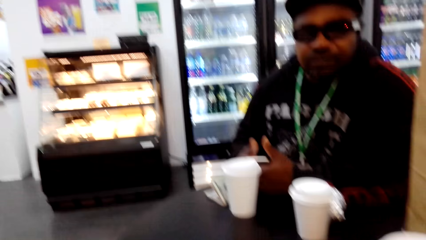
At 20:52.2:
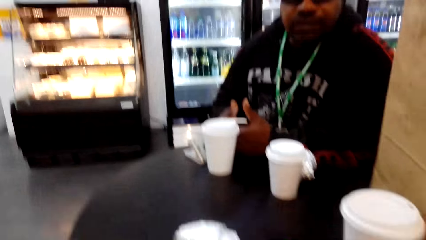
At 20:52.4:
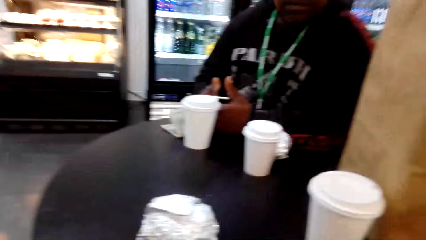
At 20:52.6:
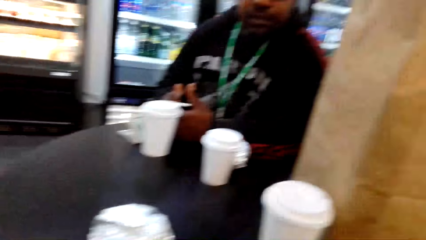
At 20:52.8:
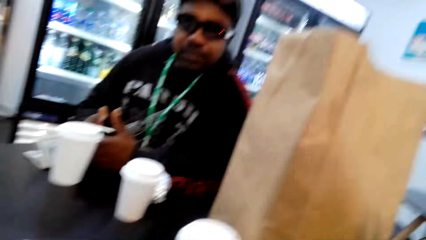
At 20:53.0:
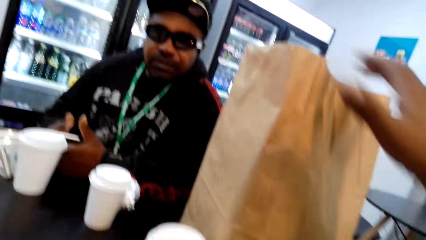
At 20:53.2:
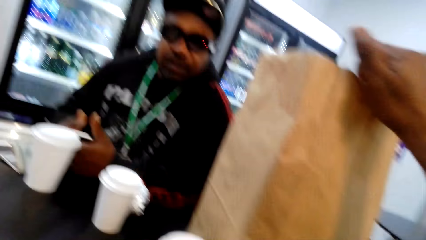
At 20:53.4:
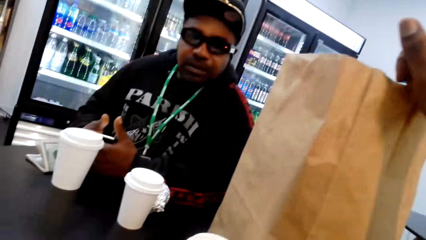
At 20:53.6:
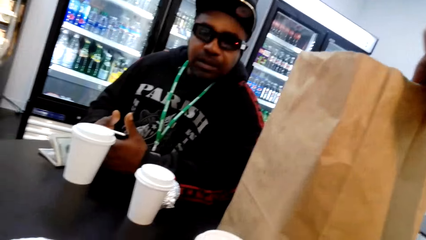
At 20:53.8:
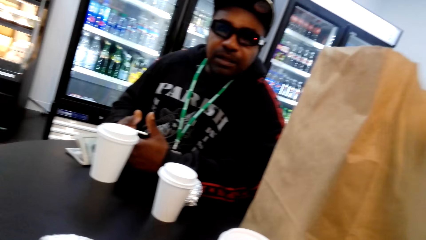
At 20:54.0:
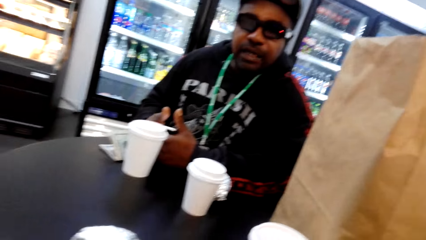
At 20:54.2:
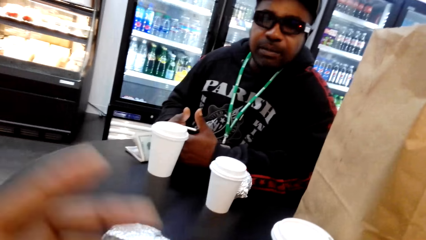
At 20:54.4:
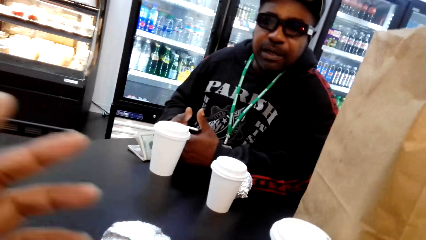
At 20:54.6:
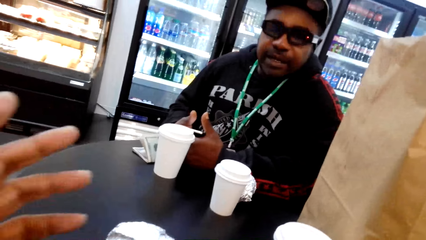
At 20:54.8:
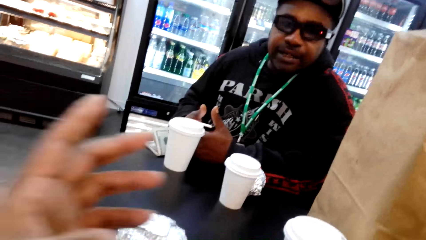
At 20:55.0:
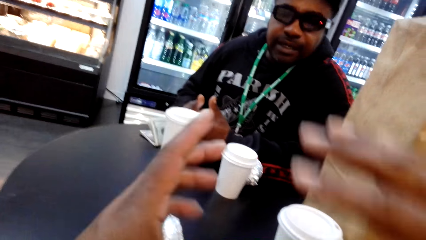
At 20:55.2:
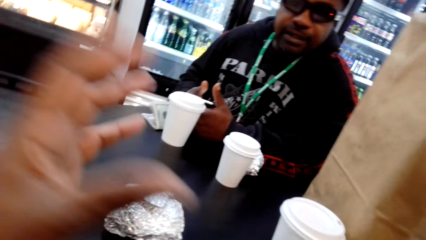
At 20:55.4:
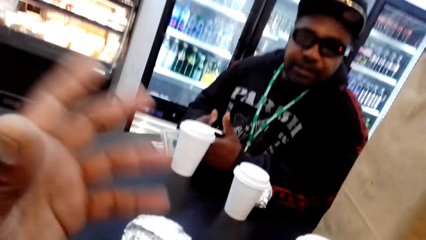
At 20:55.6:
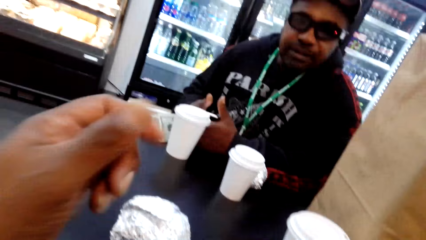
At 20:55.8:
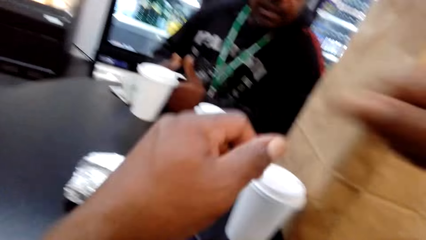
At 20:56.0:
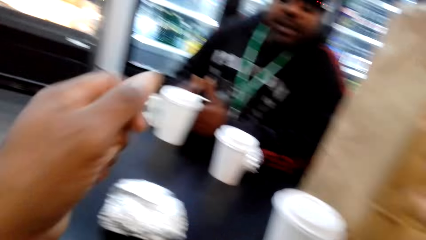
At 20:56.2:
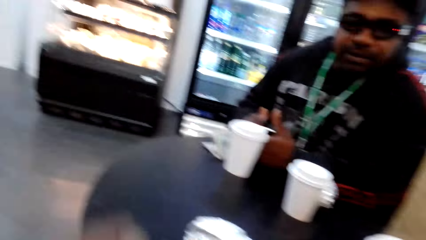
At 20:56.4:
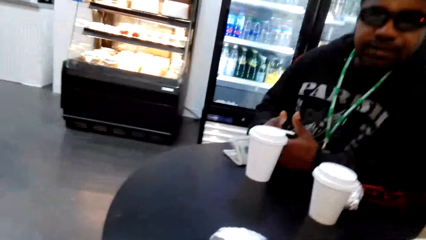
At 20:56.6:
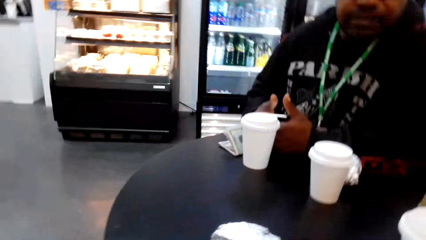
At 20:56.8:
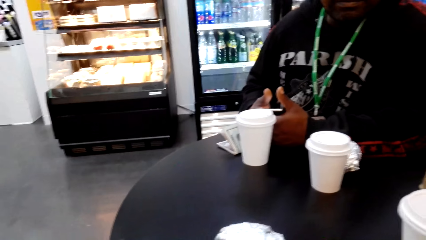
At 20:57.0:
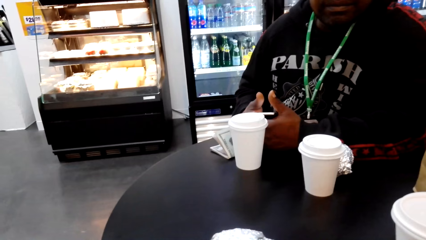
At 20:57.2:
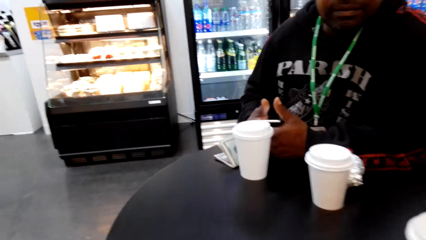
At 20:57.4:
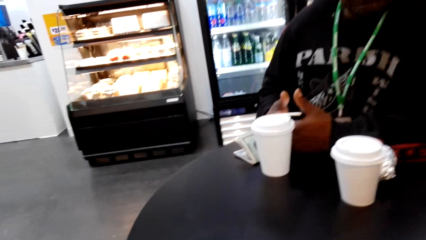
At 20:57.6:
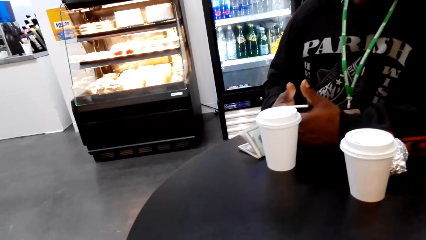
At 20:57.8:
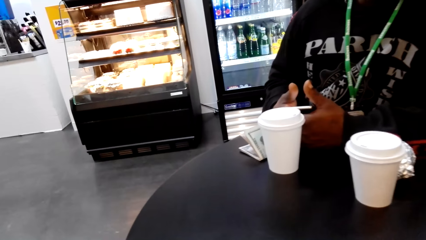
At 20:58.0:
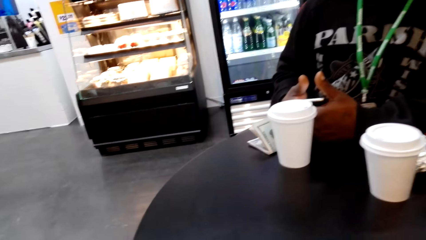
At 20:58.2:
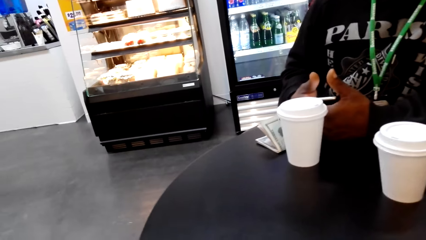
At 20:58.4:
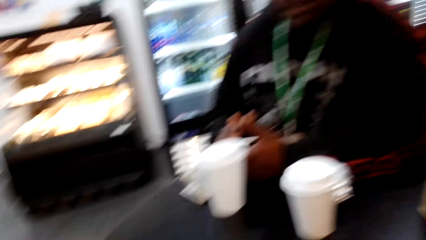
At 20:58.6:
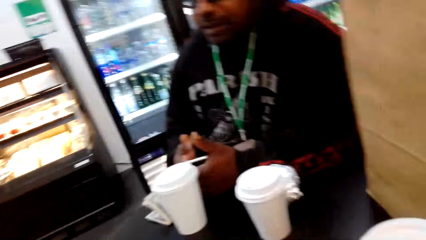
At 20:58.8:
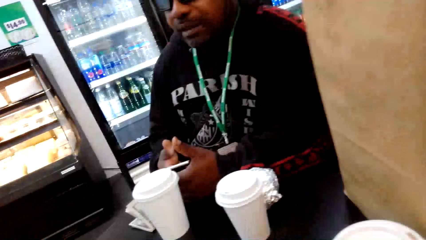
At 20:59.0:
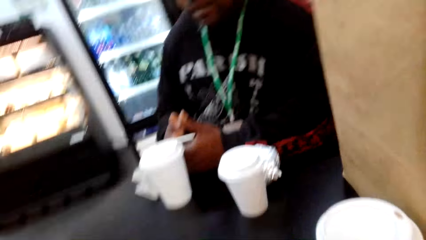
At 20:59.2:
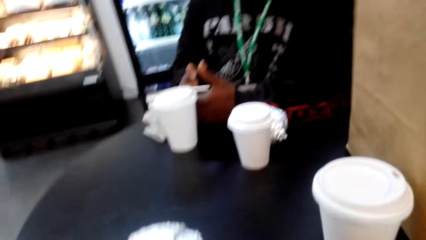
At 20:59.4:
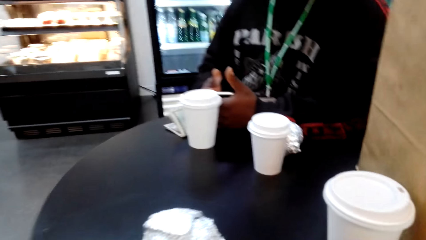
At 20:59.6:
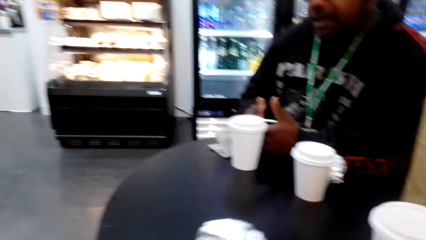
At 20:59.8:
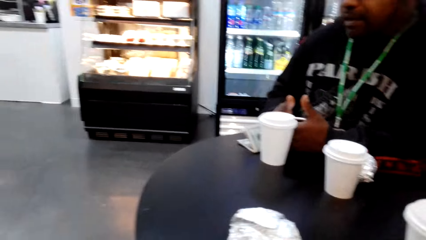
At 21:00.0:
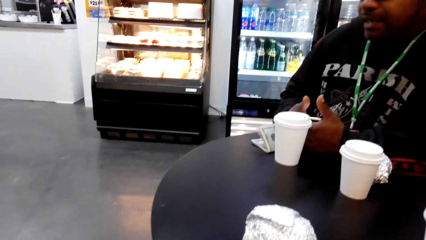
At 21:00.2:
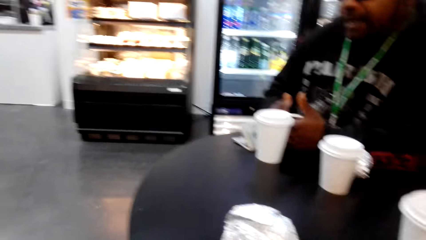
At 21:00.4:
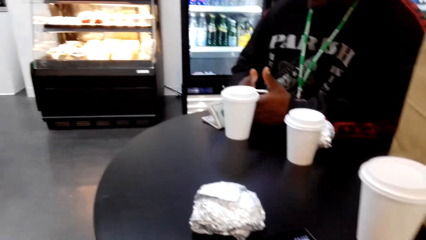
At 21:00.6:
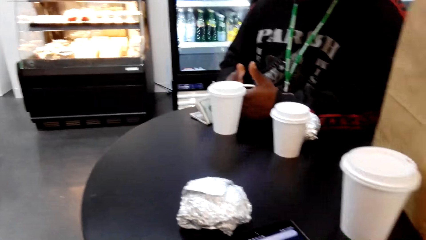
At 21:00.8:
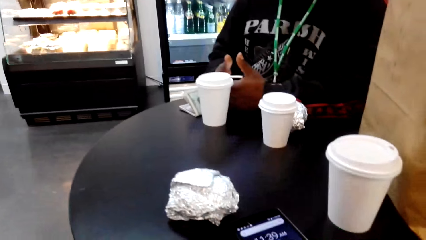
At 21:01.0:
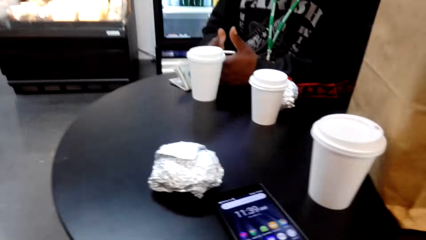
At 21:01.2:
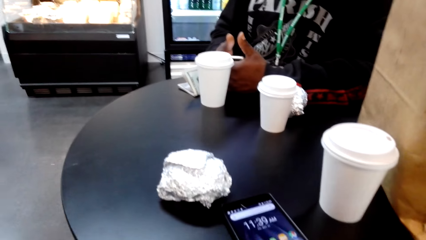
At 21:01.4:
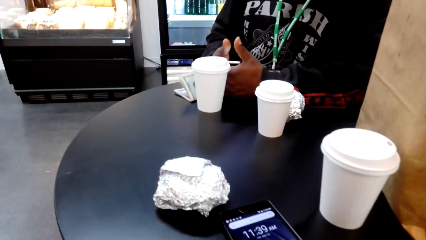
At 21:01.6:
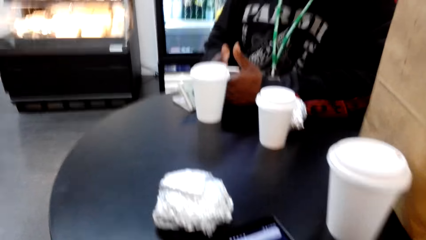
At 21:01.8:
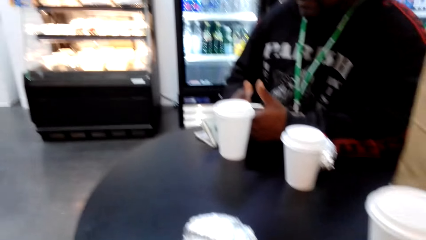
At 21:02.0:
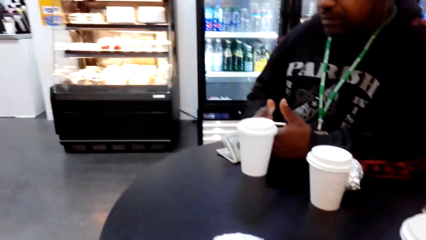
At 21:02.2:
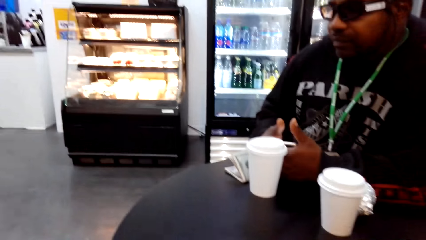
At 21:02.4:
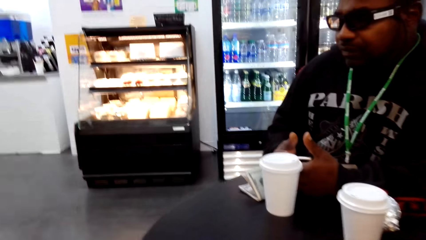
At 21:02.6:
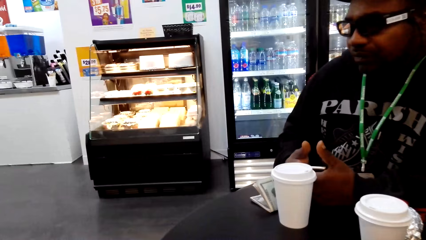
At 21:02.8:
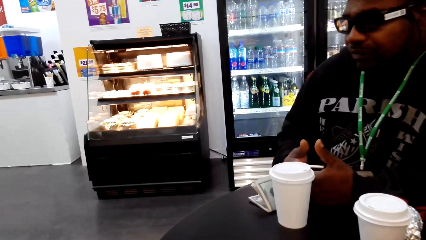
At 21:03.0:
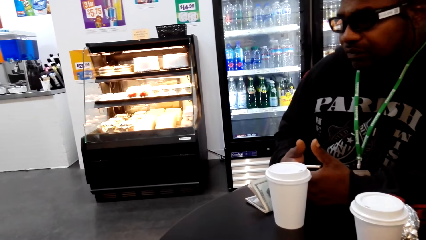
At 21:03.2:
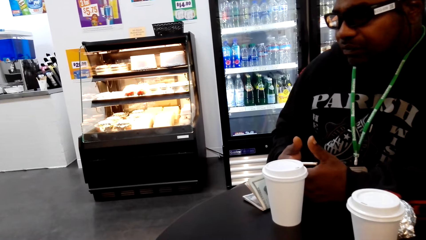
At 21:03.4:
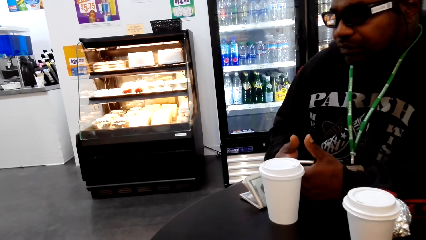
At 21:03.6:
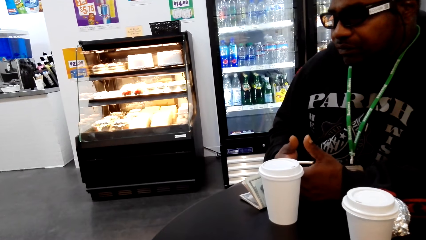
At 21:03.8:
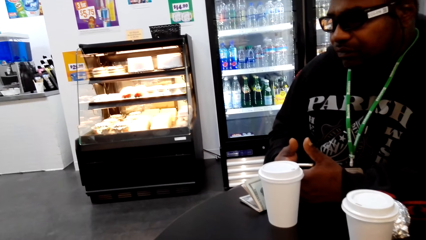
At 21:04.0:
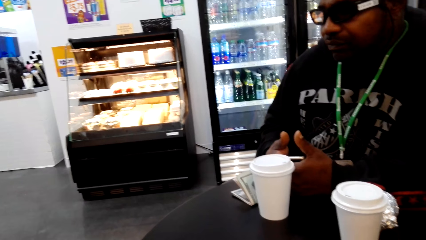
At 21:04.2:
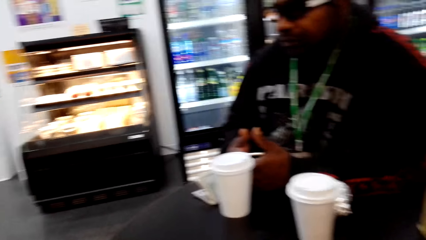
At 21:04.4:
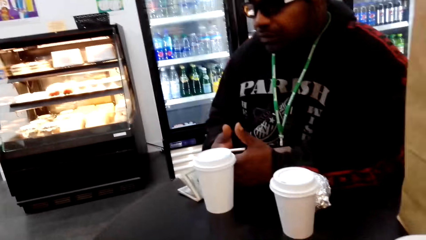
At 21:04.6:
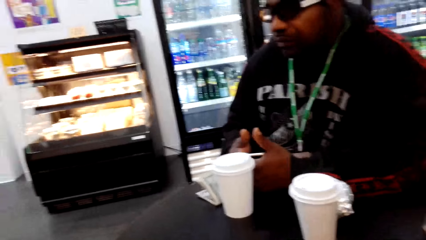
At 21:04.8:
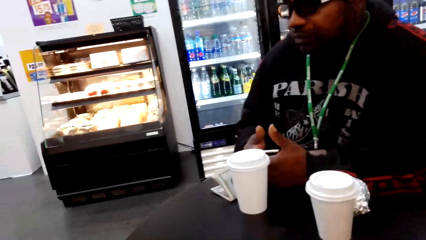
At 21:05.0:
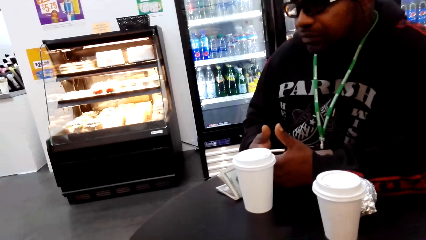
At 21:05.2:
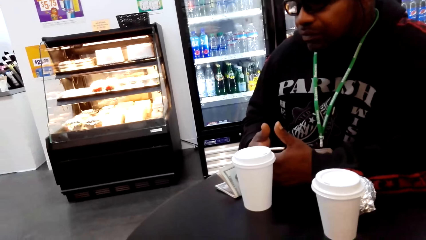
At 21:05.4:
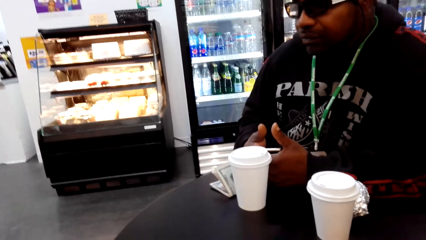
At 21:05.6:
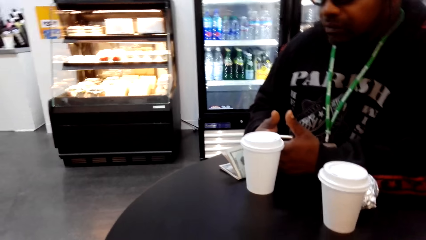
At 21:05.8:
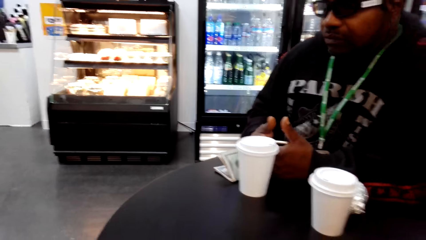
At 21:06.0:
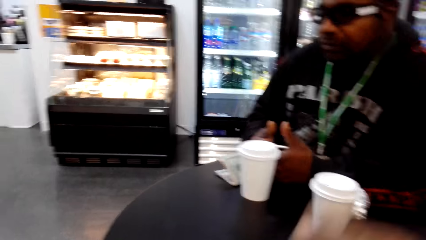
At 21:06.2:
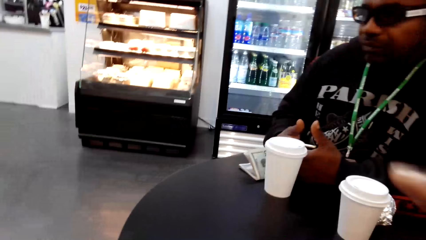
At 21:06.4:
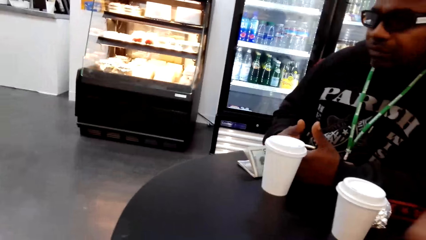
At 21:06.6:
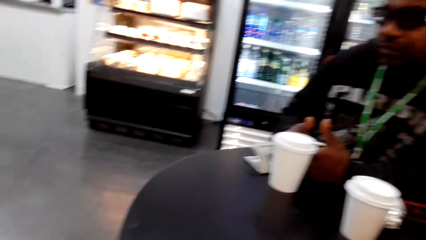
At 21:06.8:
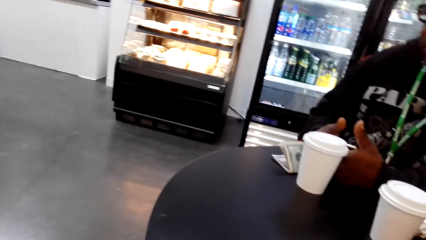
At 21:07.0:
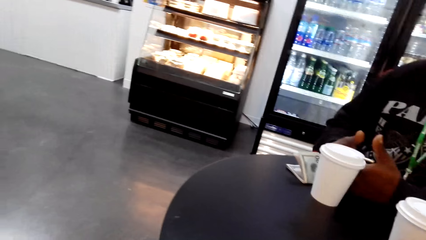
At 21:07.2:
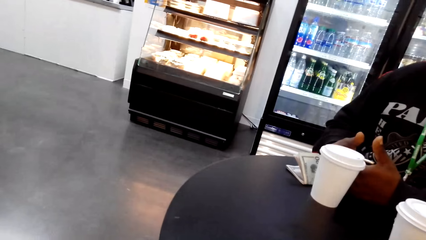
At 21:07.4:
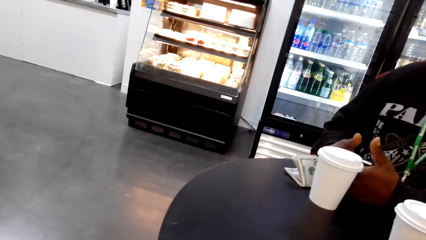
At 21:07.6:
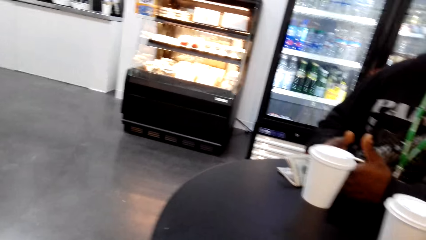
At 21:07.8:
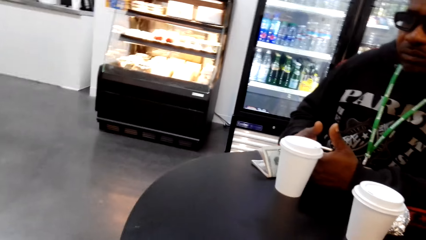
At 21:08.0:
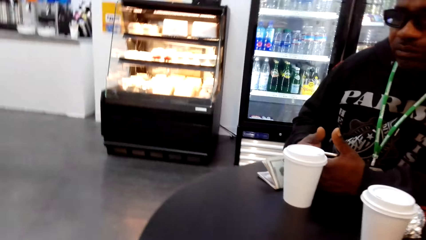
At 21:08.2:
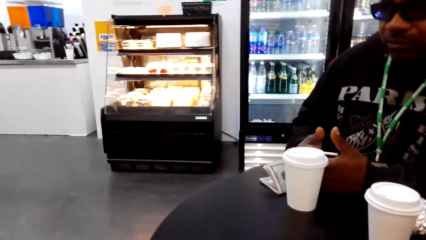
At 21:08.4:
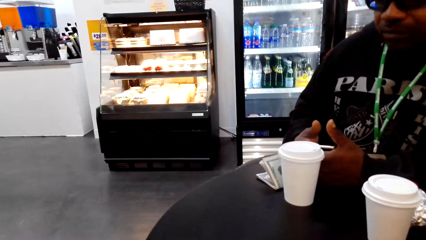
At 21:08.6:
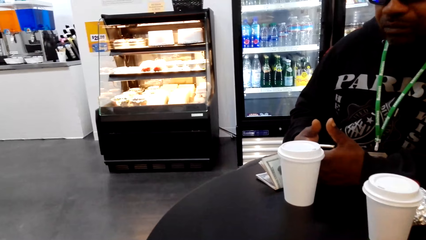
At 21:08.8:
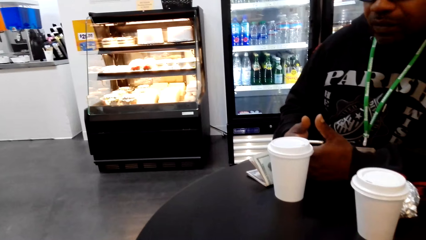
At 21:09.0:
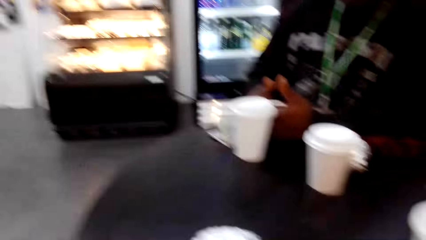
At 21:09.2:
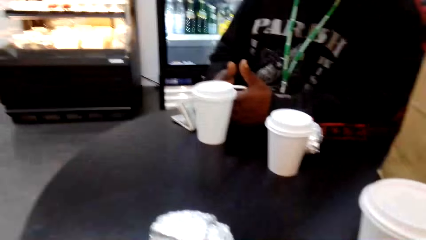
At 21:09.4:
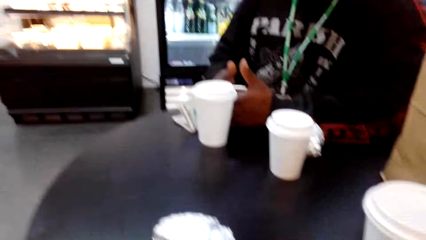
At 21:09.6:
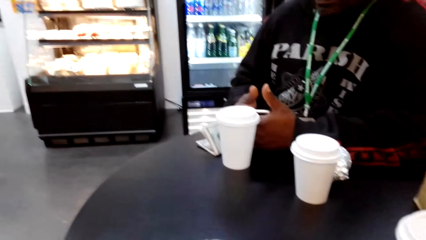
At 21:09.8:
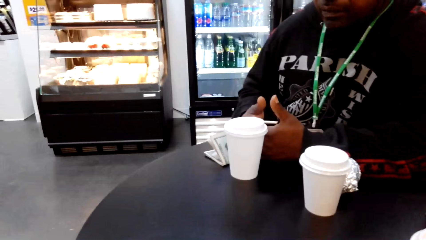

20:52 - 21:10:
The camera wearer speaks to a man. He points at the carrier bag. He raises his hands. He speaks to the man. The man speaks to the camera wearer. The camera wearer speaks to the man.
